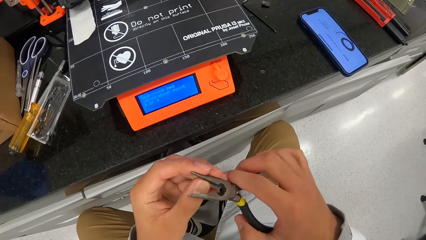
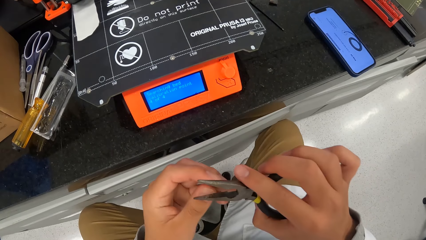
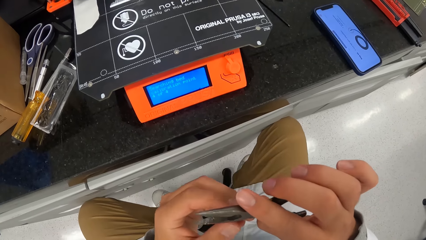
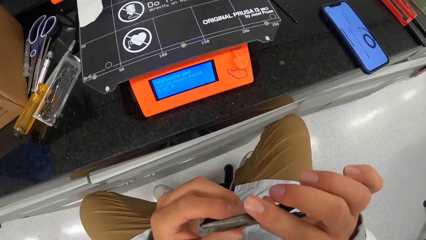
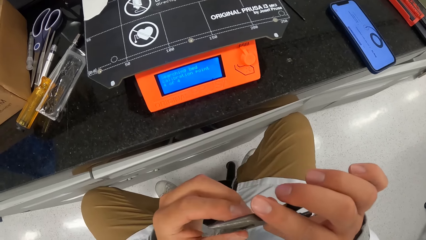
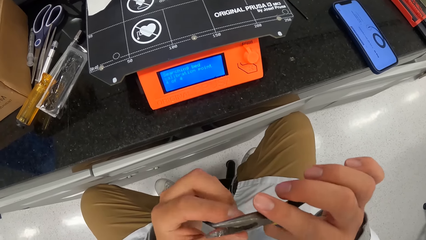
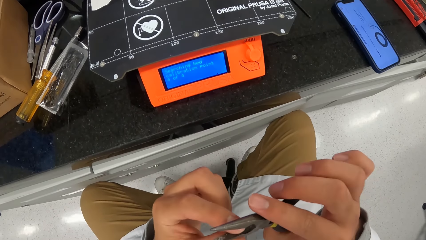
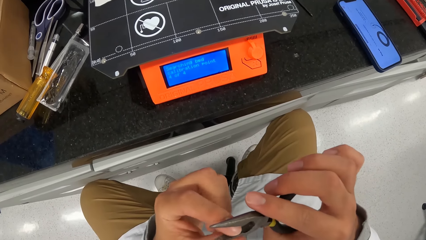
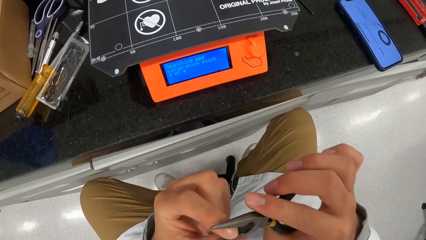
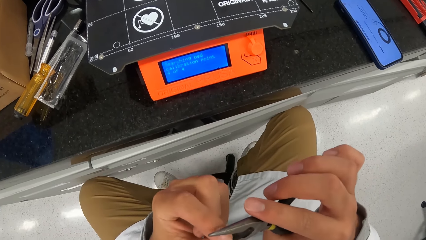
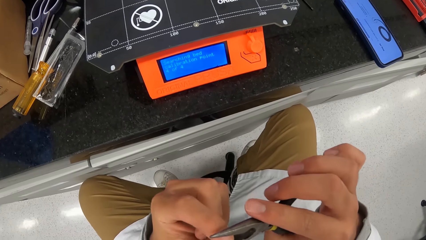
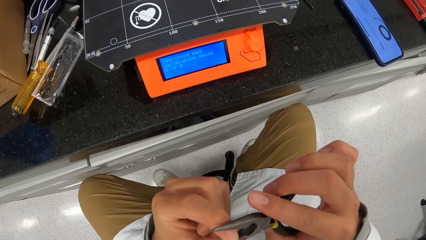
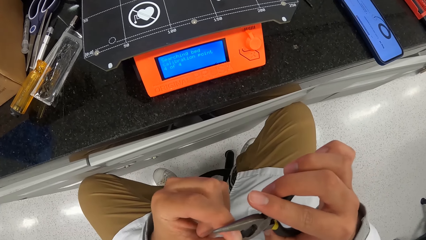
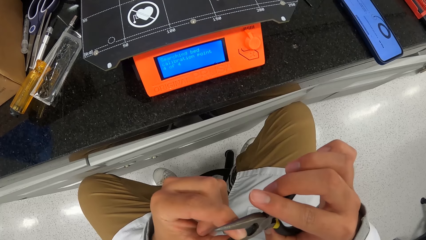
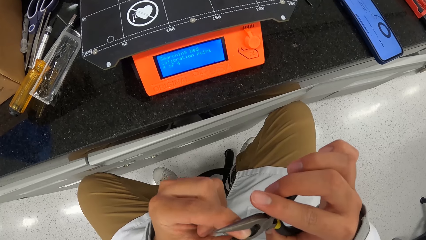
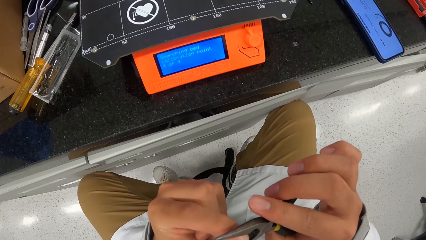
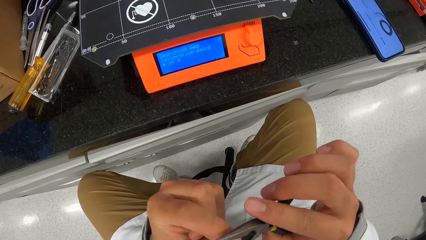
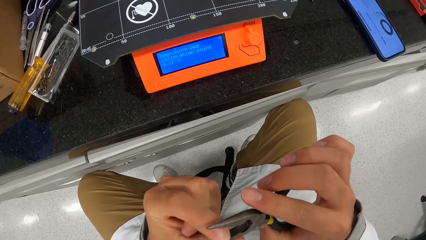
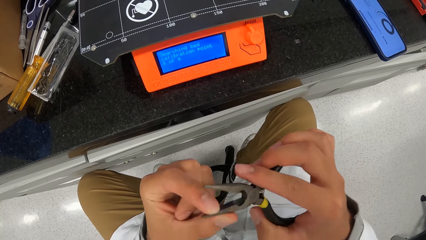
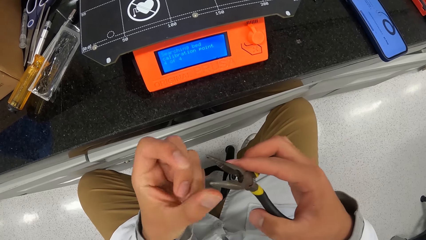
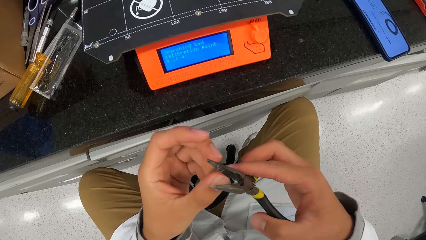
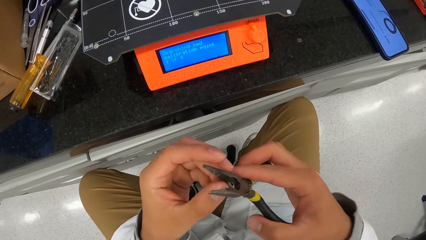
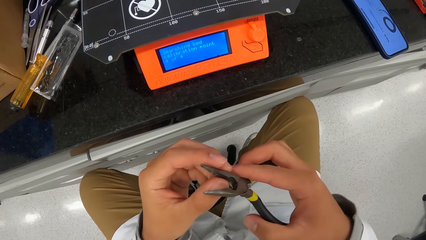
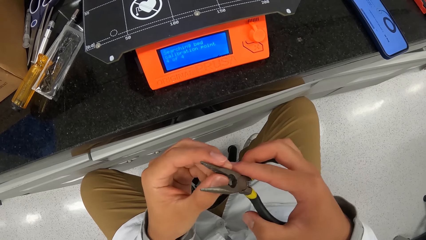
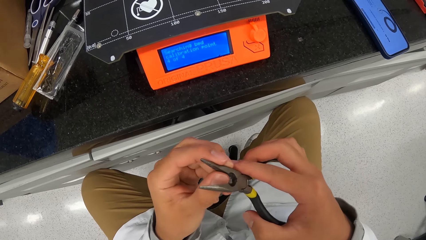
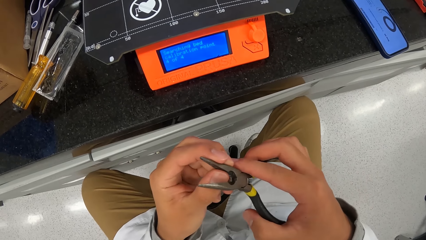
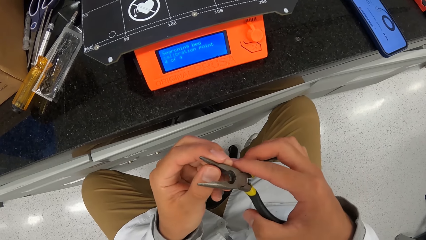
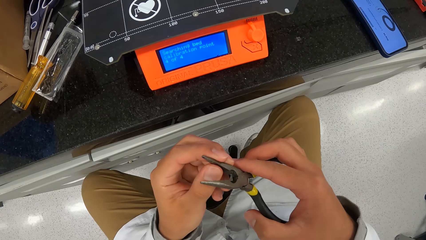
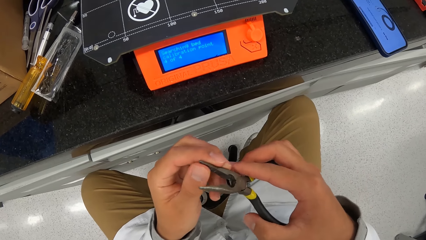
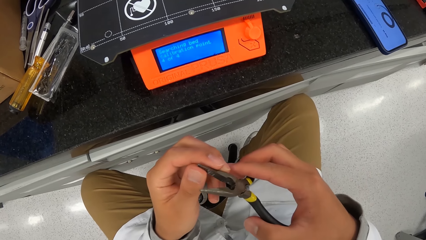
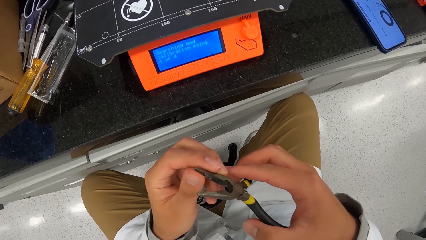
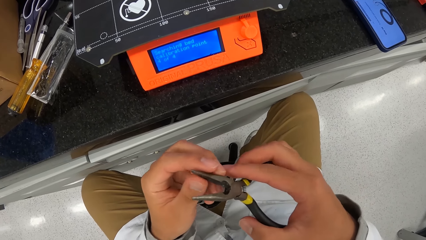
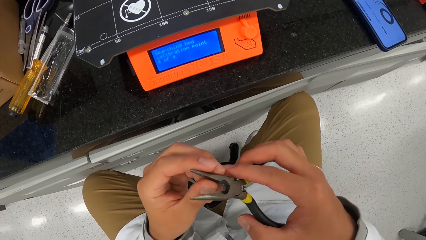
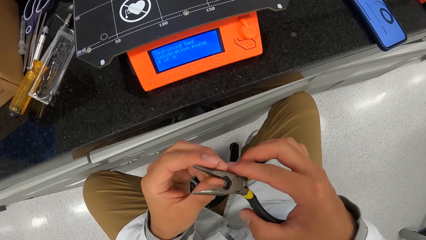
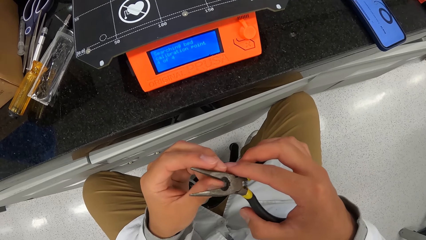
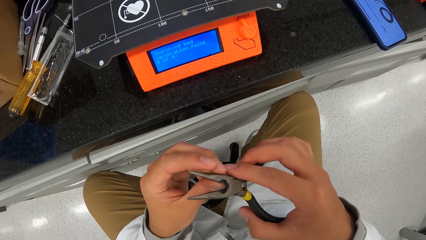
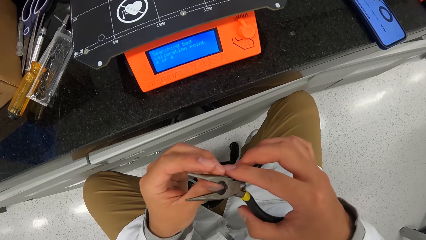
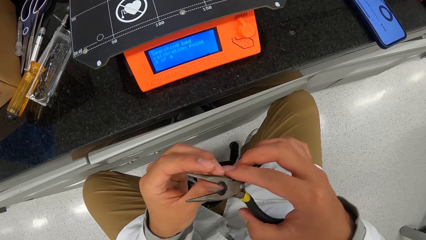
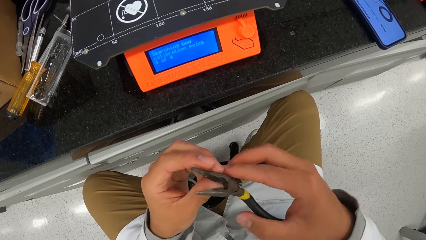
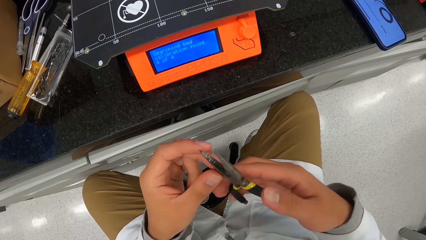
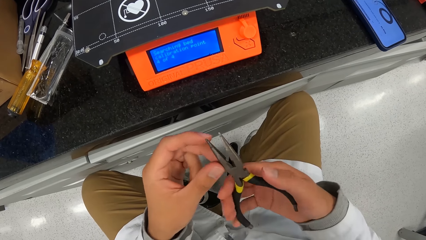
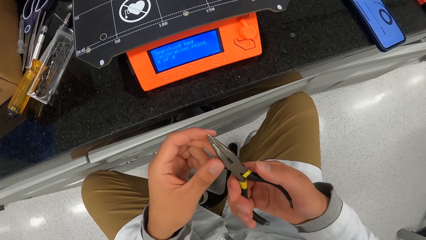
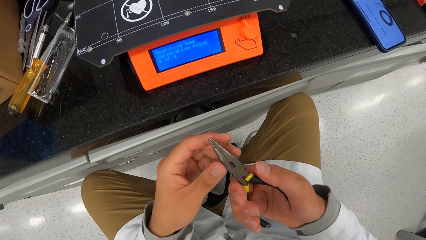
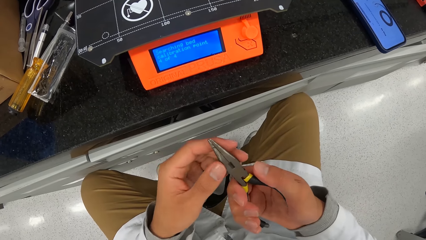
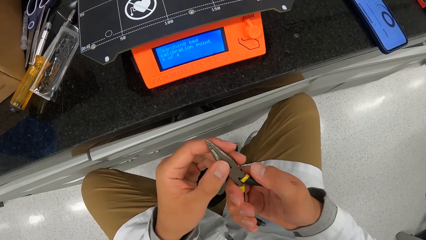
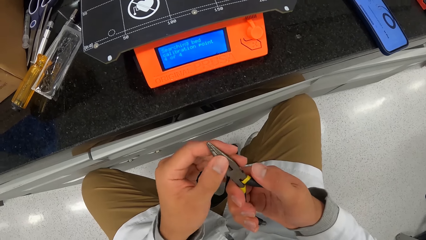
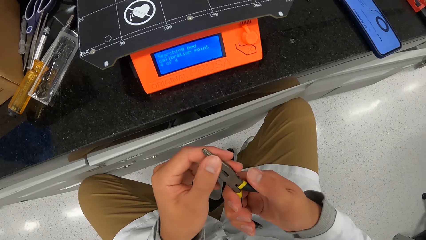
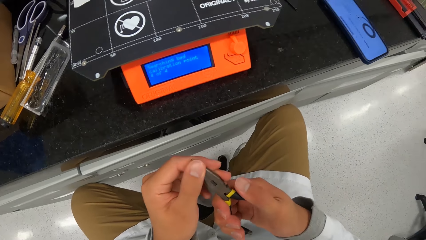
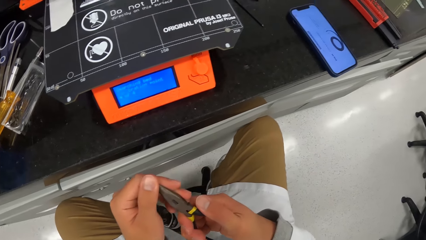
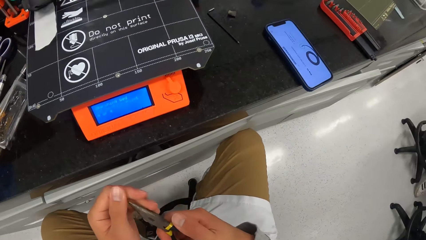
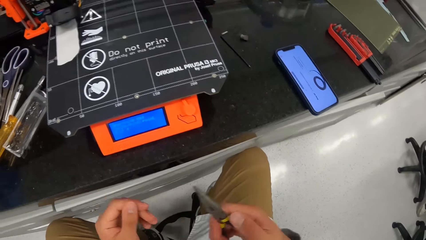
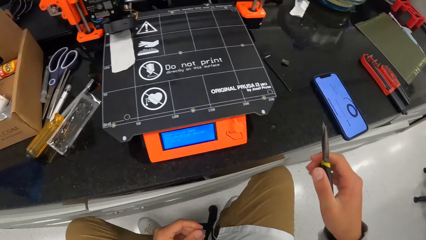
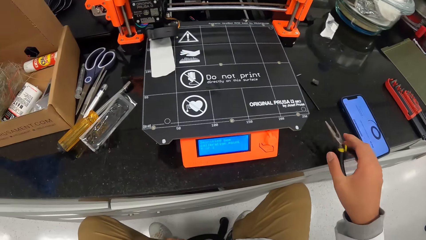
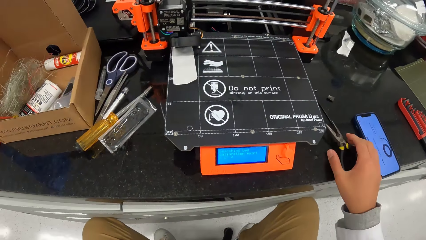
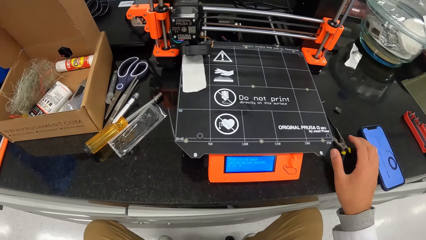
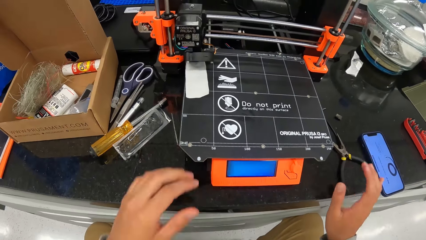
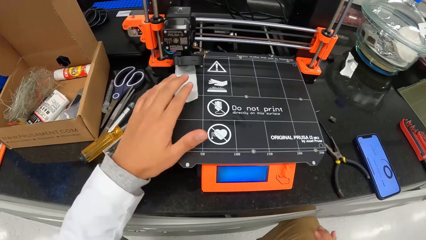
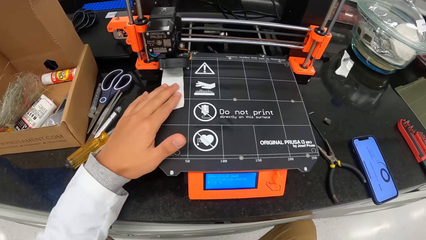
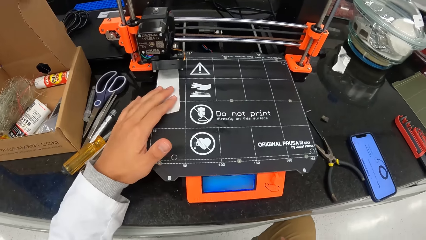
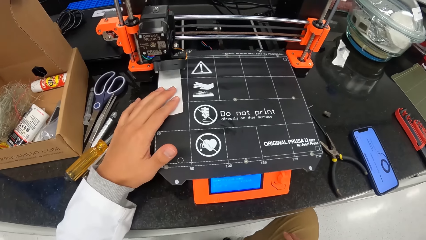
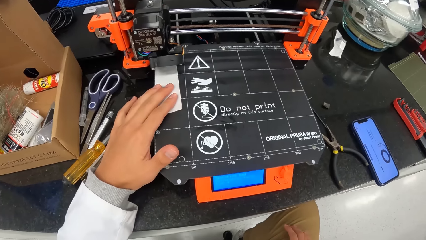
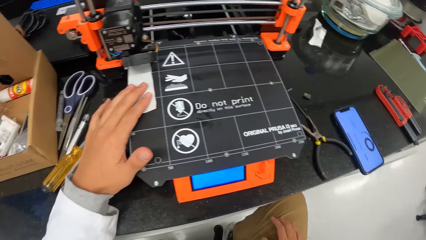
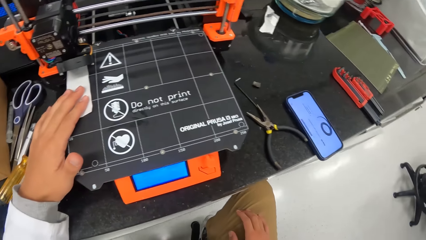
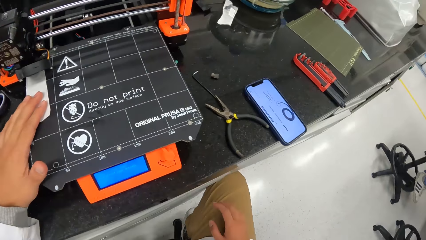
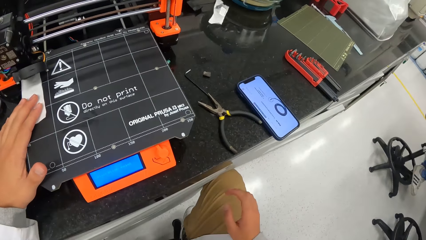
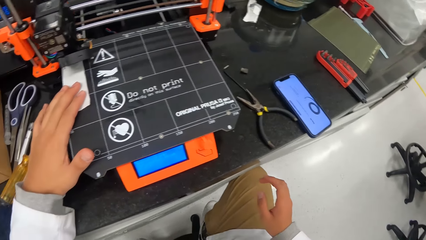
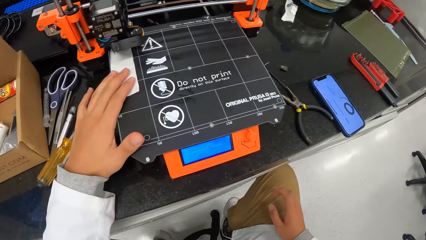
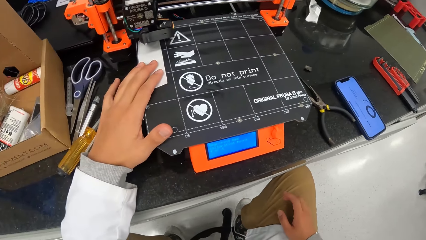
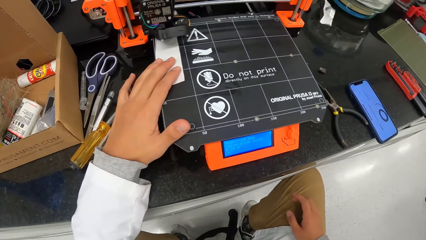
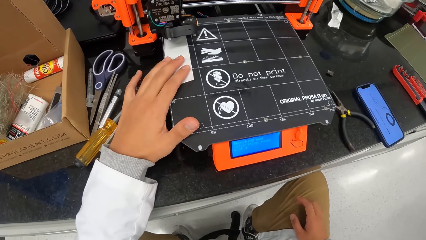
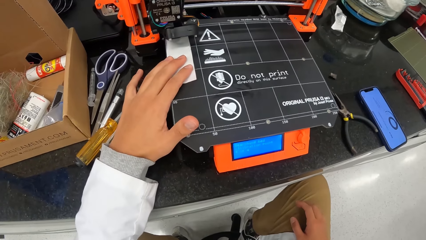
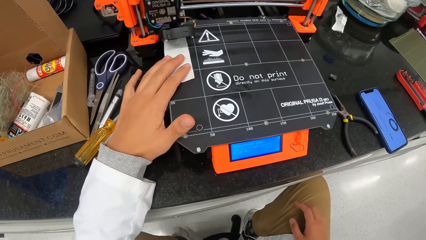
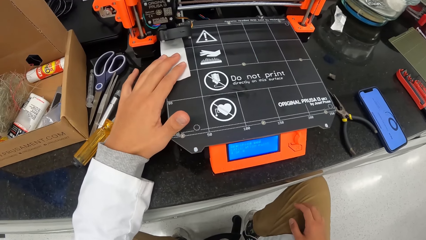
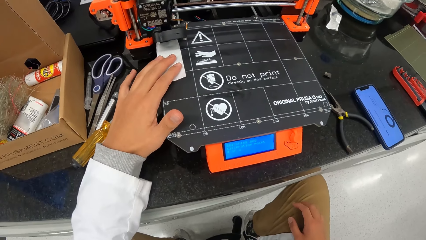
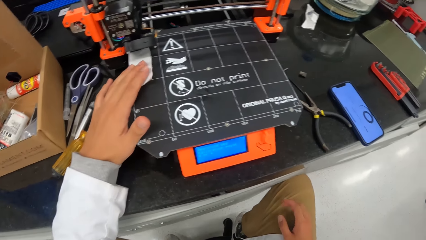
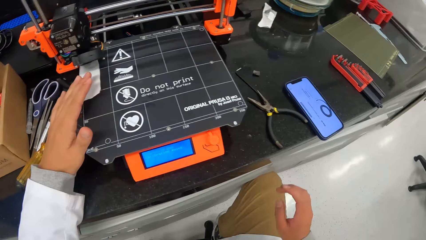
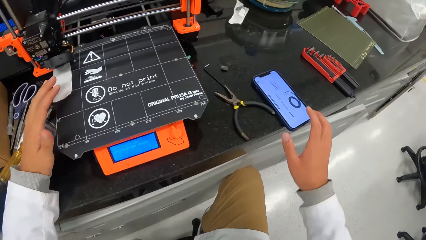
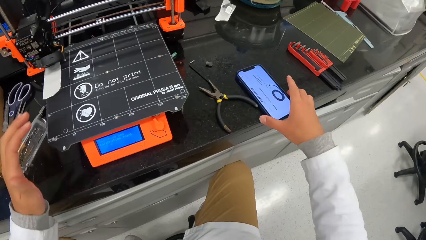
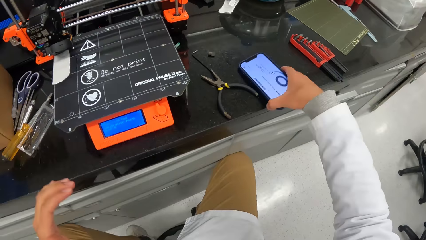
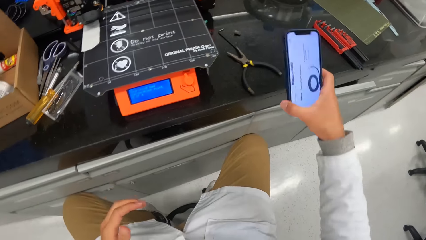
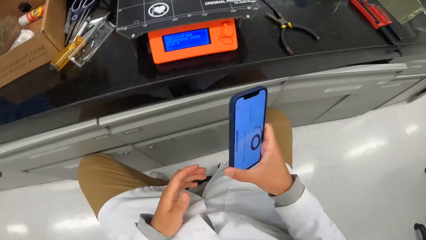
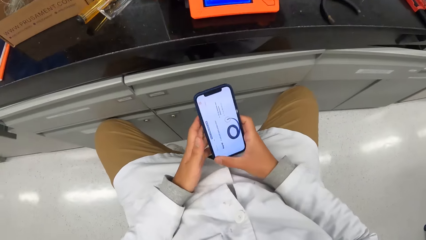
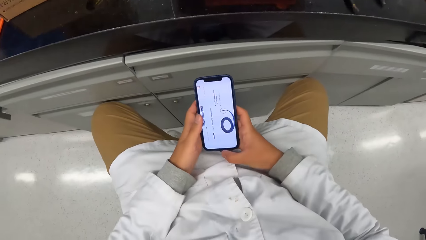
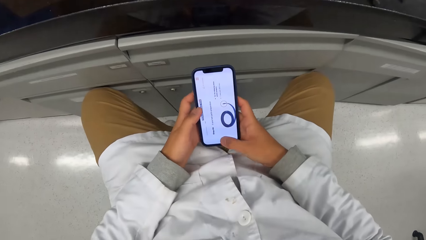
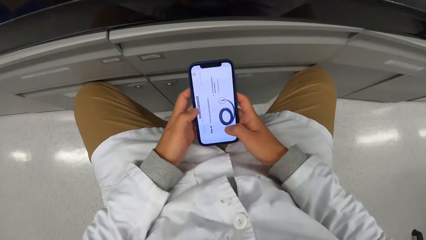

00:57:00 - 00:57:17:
The camera wearer drops the plier in his right hand on the table. He holds the paper on the carton on the 3D printer with his left hand. He moves the paper. He looks around the room. He picks up the phone on the table with his right hand. He moves the phone.
